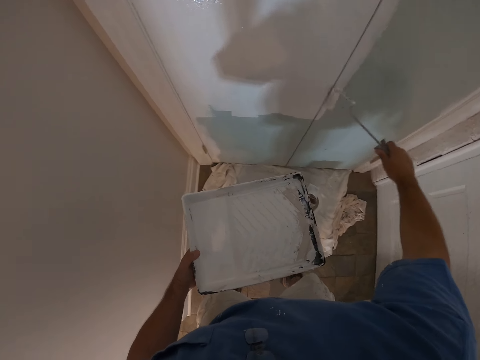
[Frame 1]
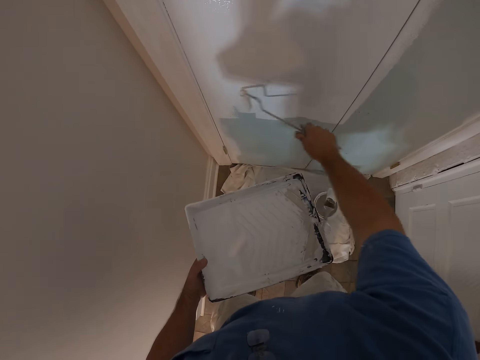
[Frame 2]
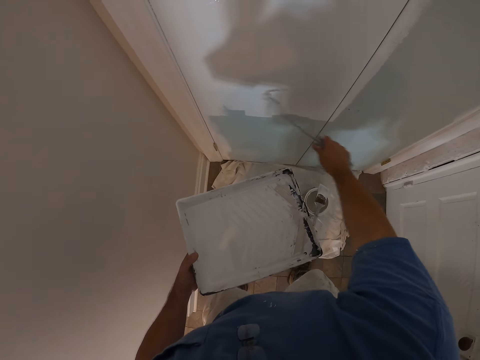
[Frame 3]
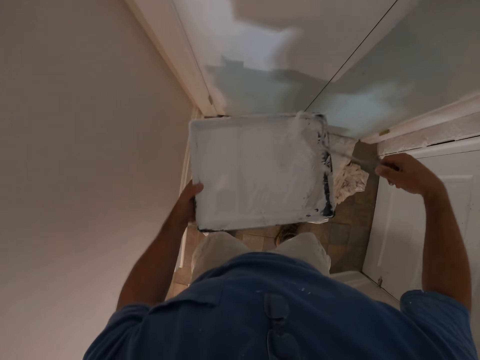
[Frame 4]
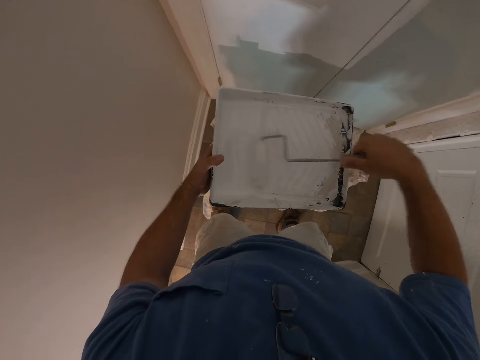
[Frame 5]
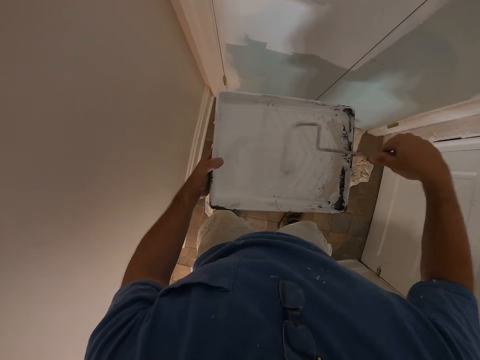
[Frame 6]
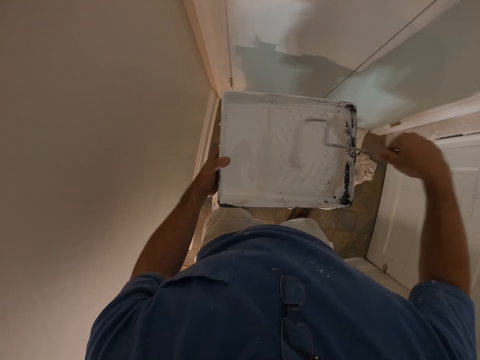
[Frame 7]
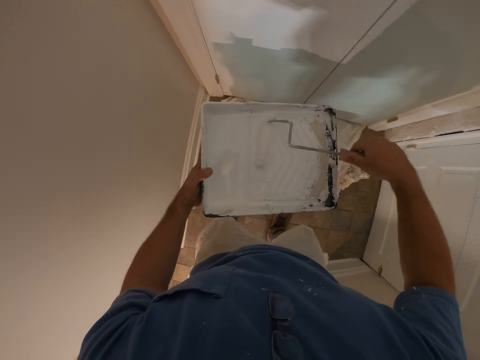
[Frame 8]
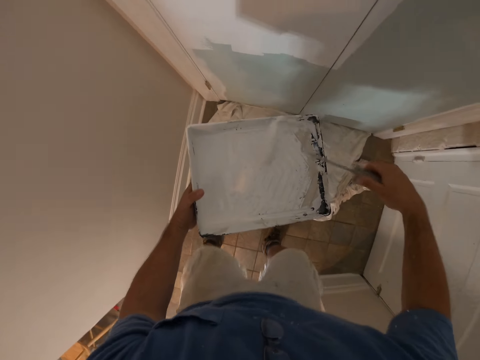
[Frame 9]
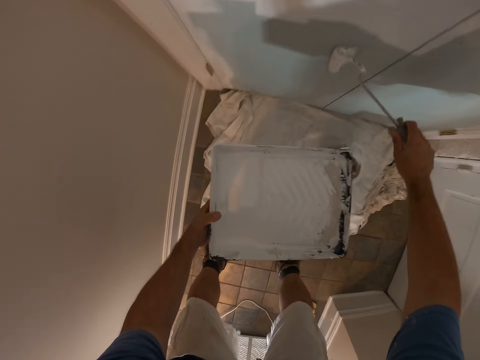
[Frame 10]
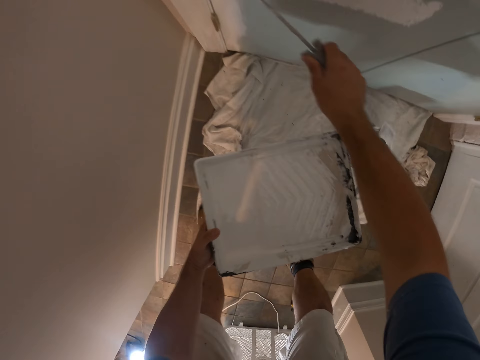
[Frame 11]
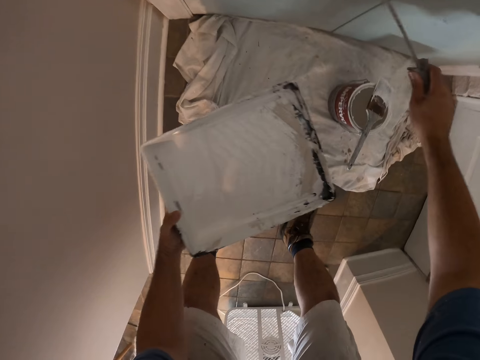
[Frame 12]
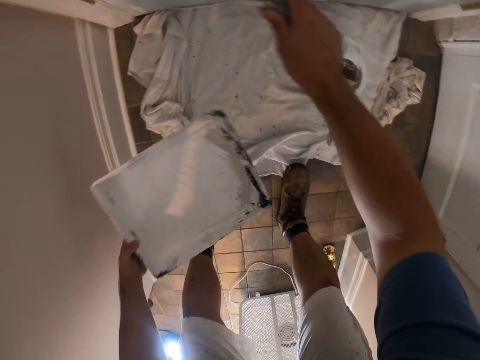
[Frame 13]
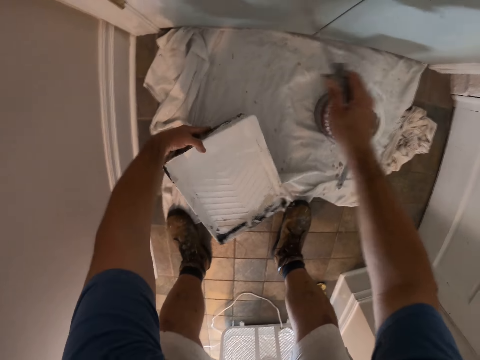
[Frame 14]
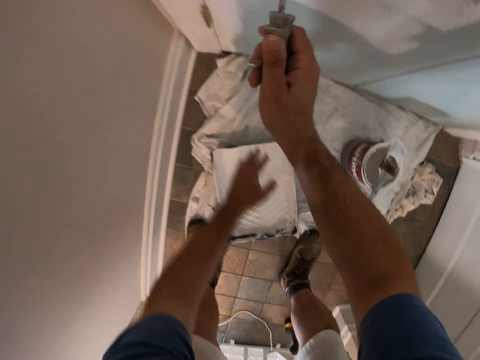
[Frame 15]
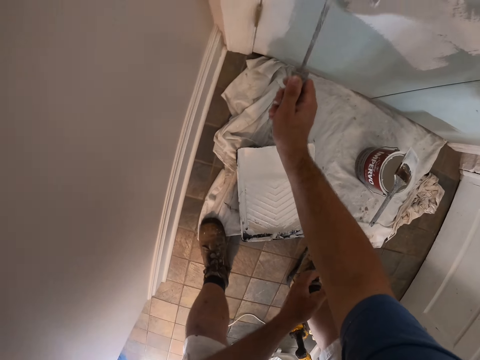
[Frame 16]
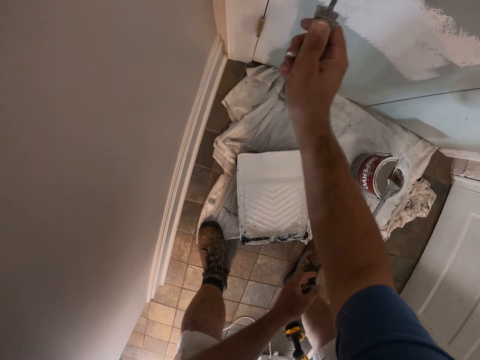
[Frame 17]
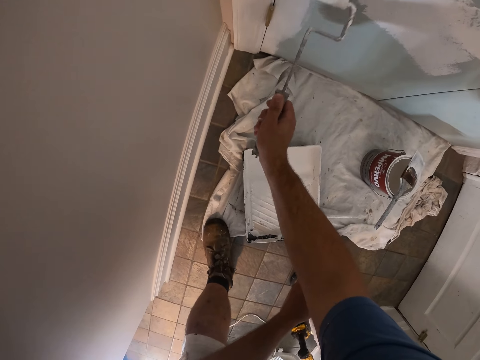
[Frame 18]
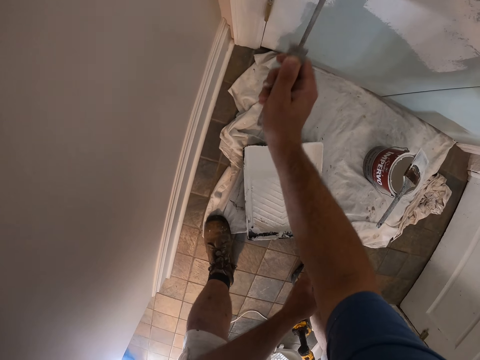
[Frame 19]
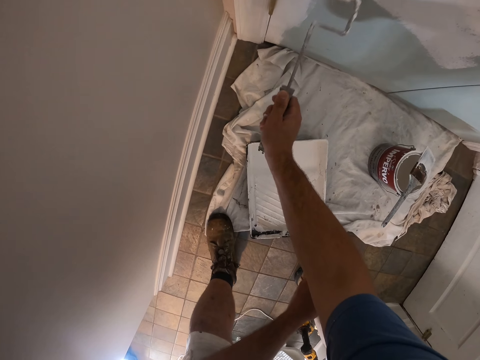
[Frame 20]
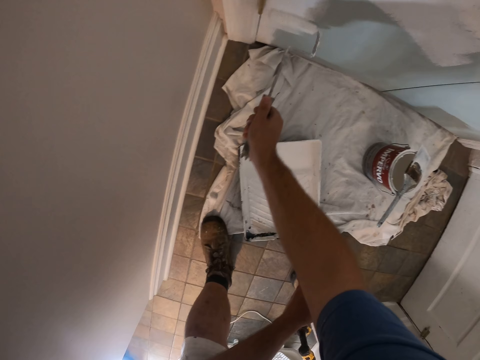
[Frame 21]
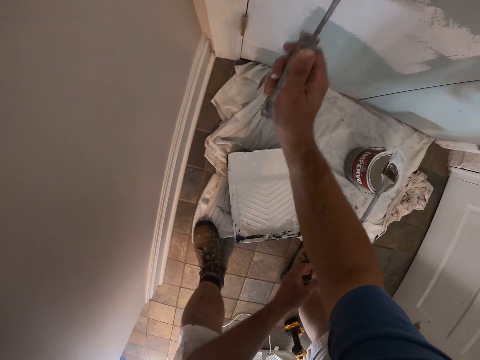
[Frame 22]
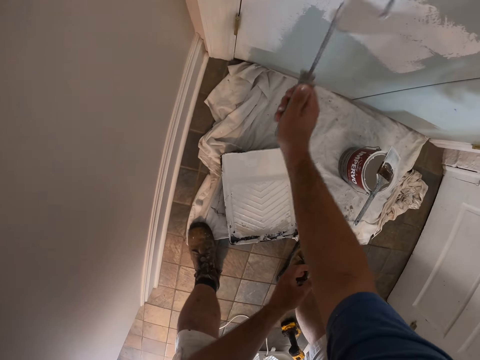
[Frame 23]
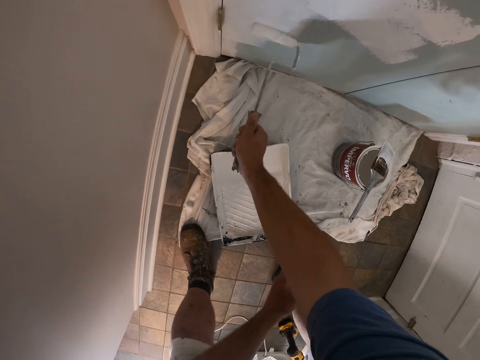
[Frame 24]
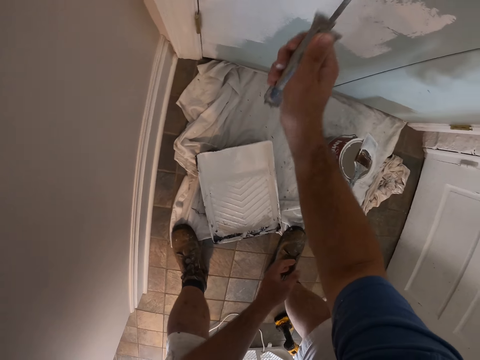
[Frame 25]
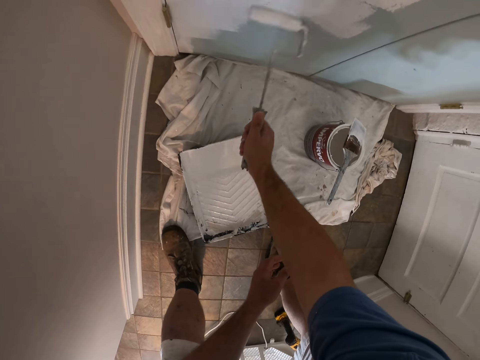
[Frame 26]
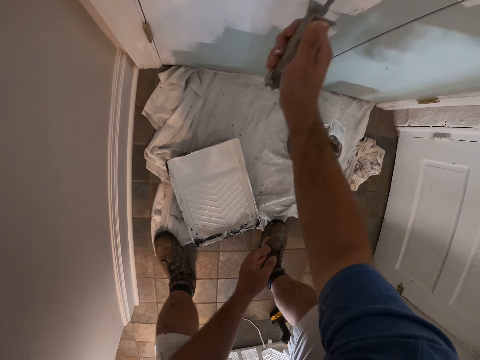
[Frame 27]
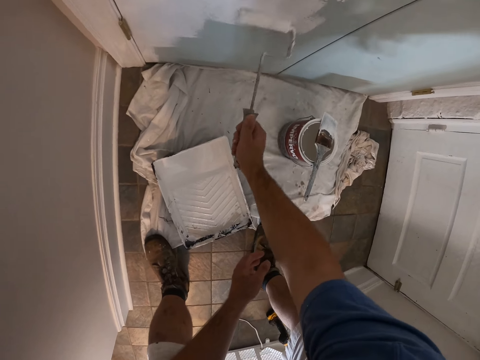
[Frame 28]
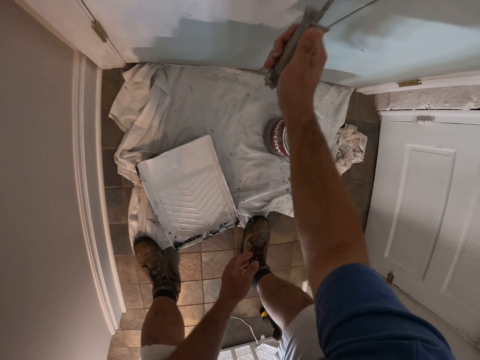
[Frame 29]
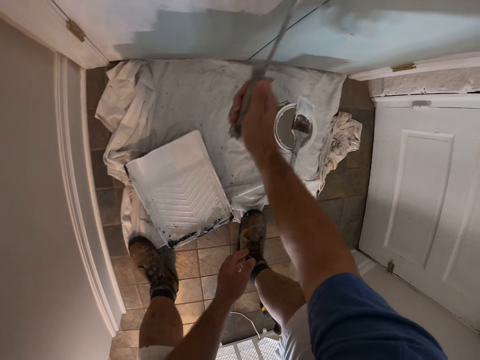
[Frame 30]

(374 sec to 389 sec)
The camera wearer dips the paint roller brush into the paint can in his left hand. He paints the door. He paints the room with the paint roller brush in his right hand. He drops the paint can in his left hand on the floor. He paints the door.

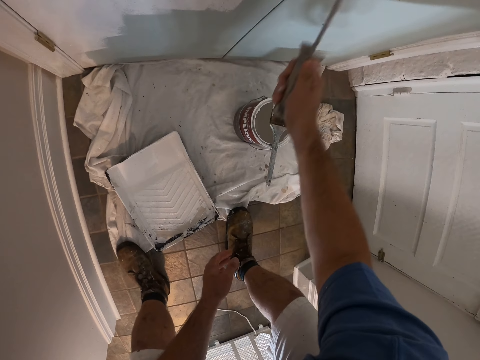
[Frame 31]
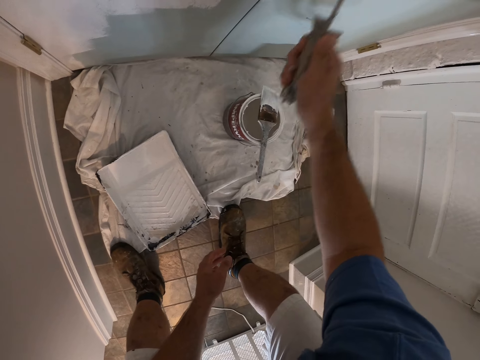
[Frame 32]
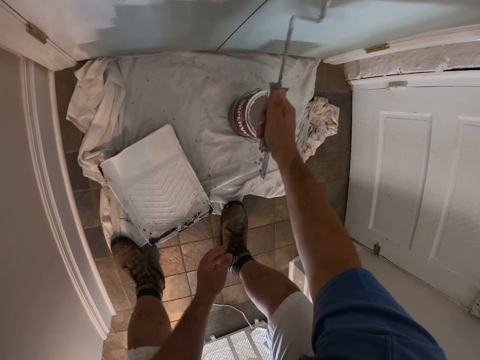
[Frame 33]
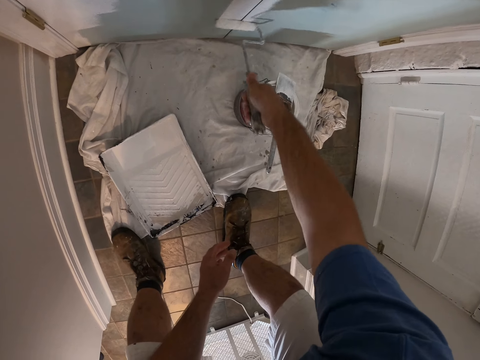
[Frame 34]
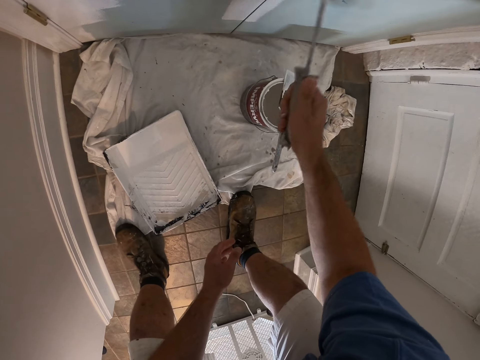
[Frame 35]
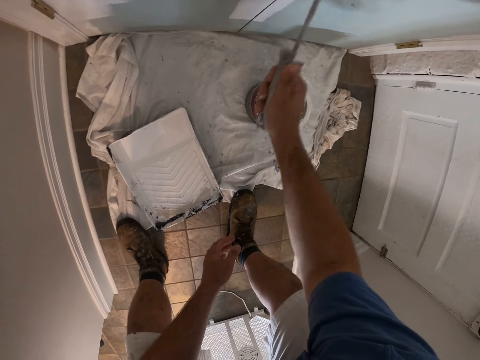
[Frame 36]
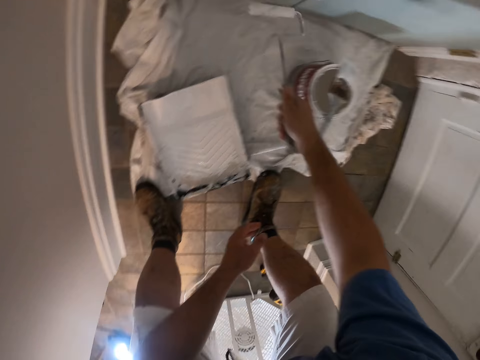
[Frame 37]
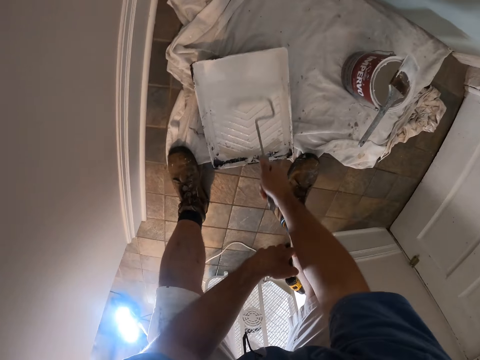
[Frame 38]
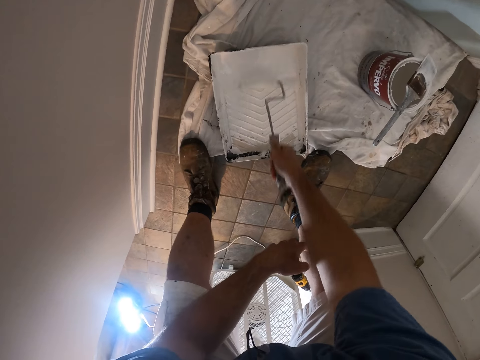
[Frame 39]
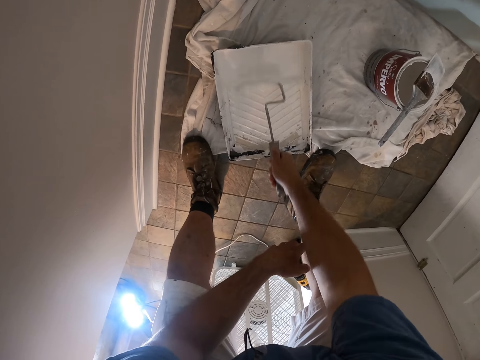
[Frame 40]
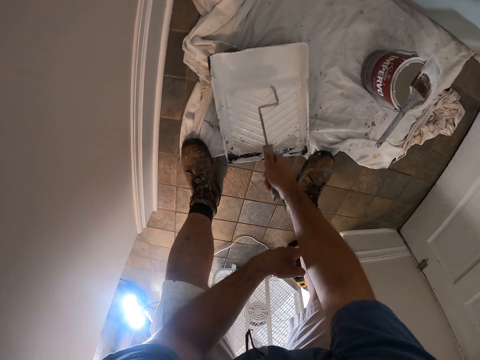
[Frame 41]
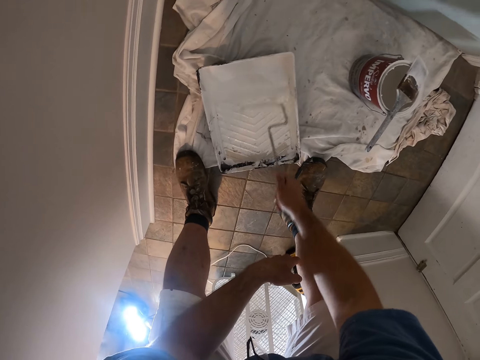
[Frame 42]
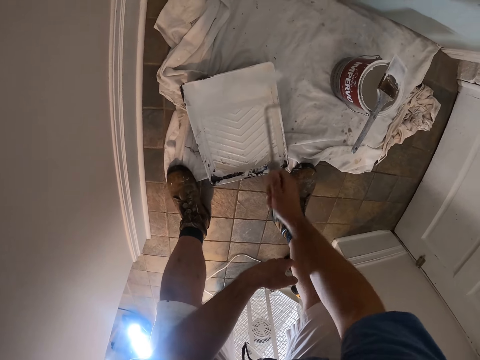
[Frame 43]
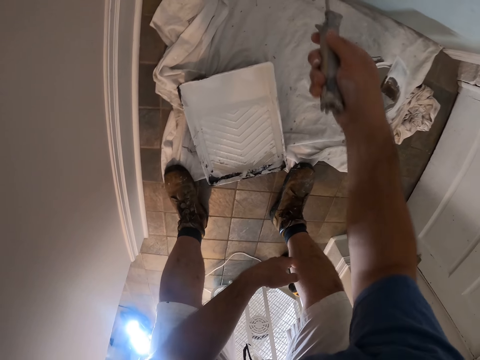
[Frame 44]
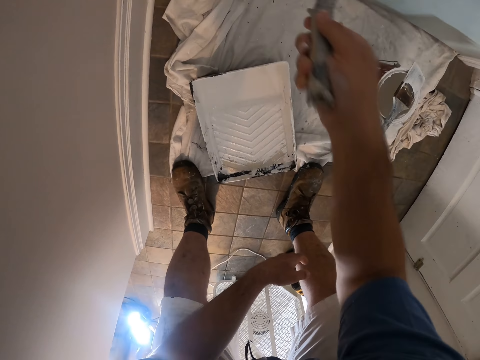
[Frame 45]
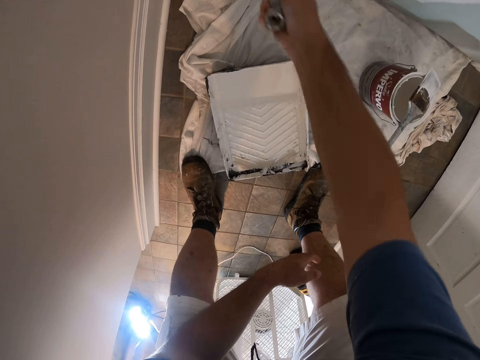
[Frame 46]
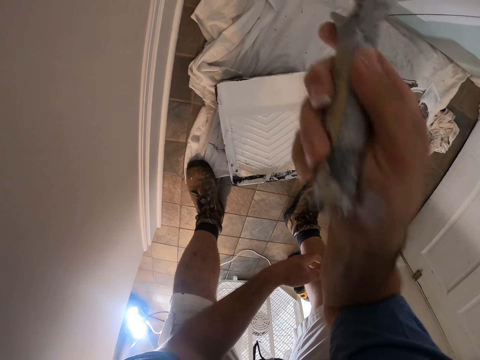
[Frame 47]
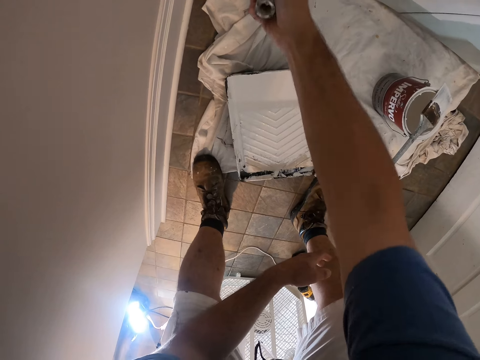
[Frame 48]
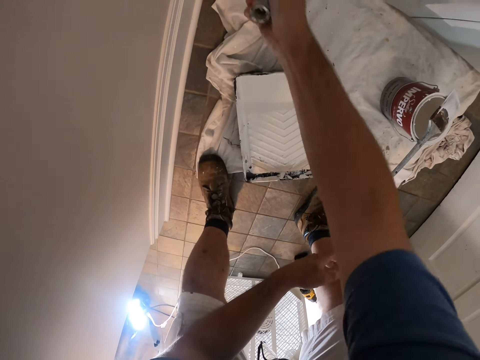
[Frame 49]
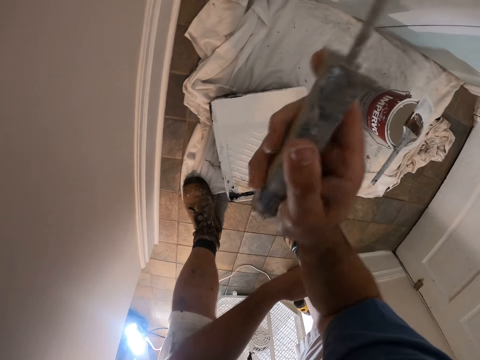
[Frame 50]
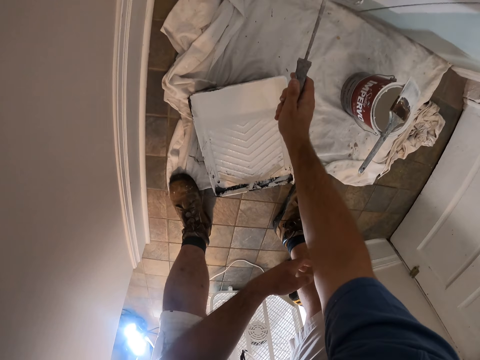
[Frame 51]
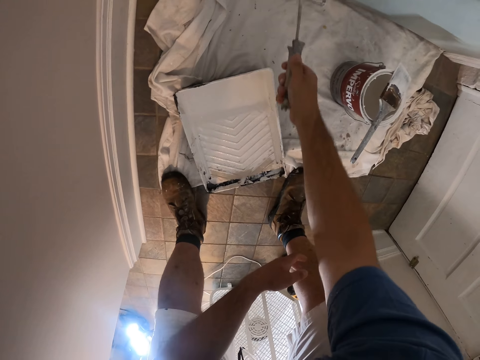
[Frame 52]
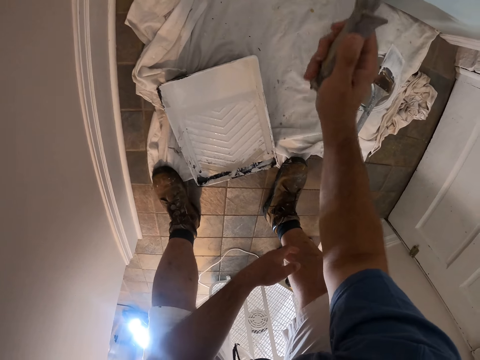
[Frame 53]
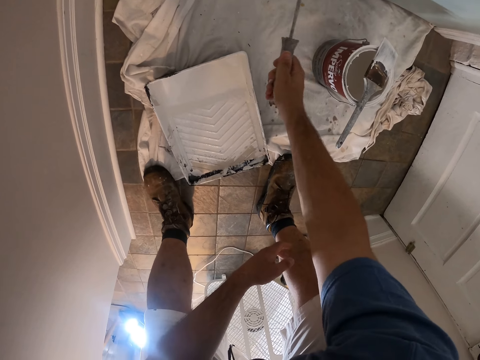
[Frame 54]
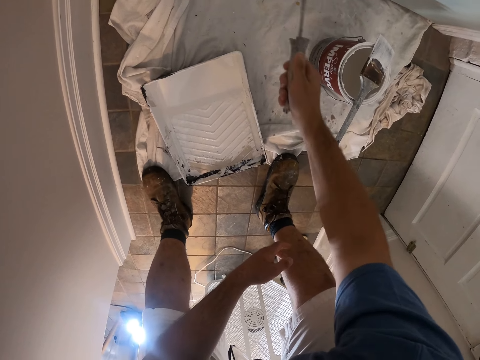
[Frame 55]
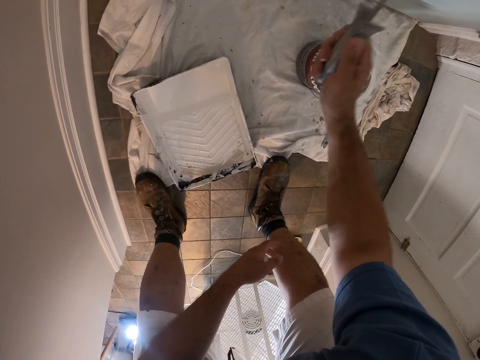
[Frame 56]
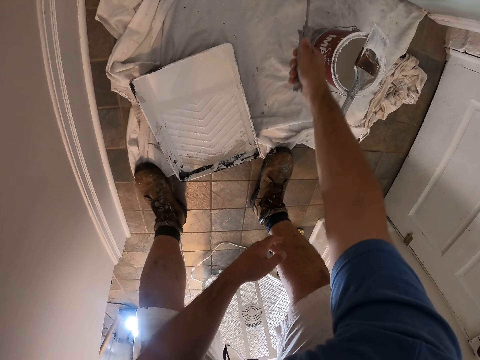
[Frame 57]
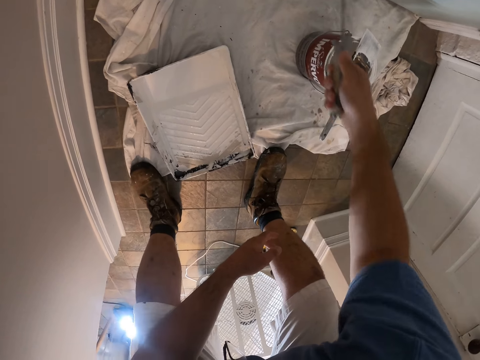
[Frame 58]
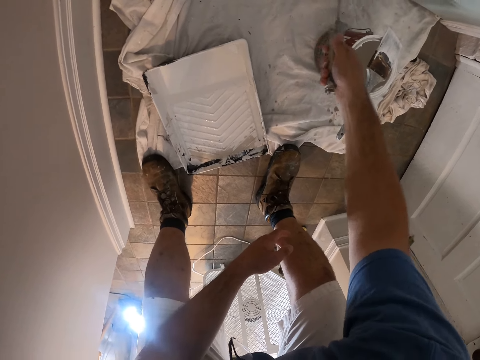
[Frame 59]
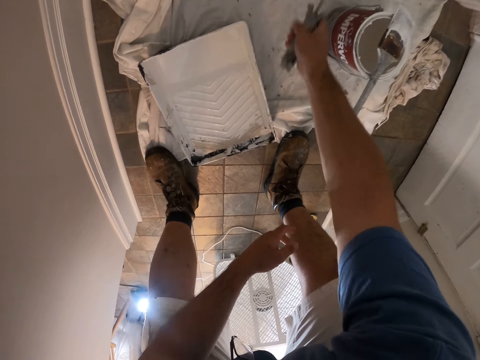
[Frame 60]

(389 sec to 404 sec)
The camera wearer dips the paint roller brush into the paint can in his left hand. He paints the door. He paints the room with the paint roller brush in his right hand.
